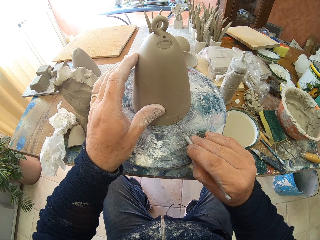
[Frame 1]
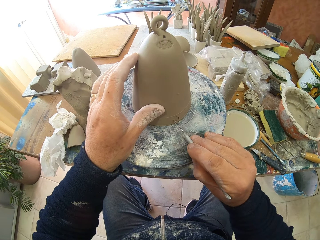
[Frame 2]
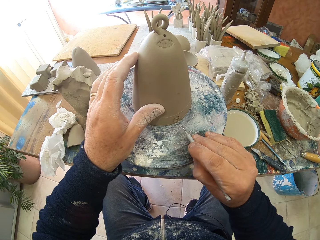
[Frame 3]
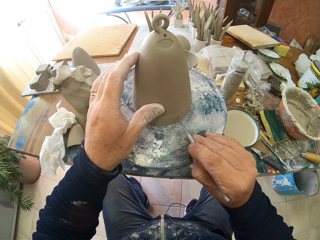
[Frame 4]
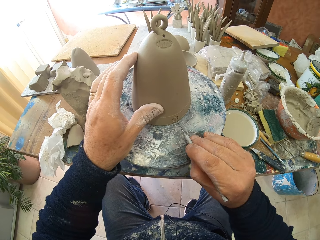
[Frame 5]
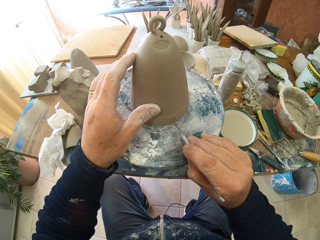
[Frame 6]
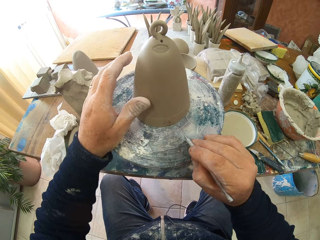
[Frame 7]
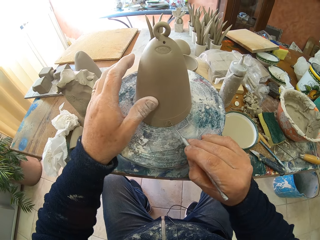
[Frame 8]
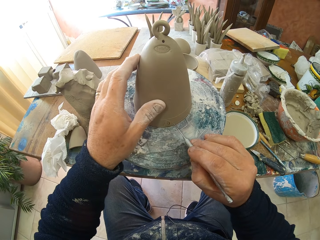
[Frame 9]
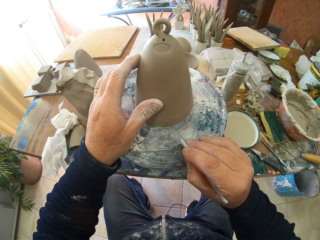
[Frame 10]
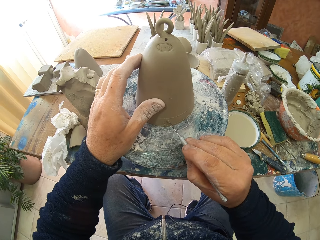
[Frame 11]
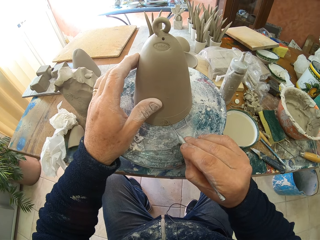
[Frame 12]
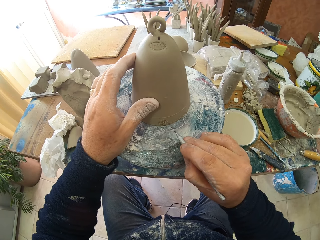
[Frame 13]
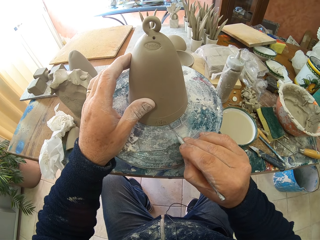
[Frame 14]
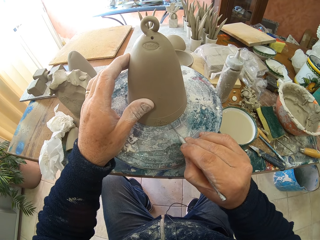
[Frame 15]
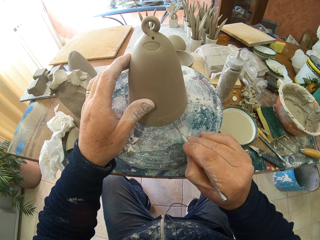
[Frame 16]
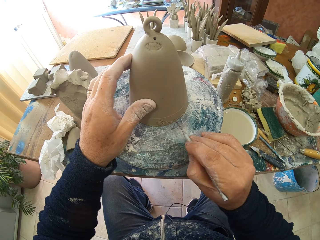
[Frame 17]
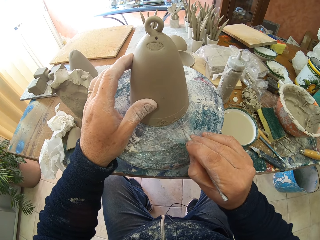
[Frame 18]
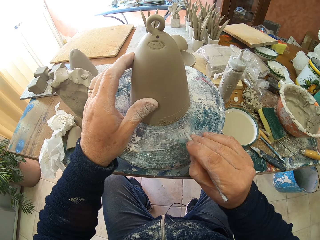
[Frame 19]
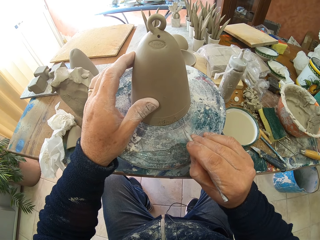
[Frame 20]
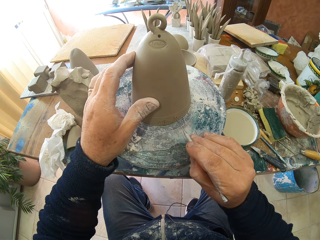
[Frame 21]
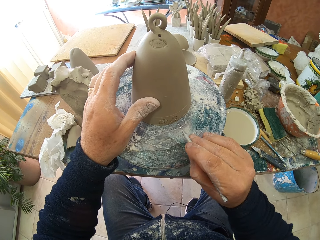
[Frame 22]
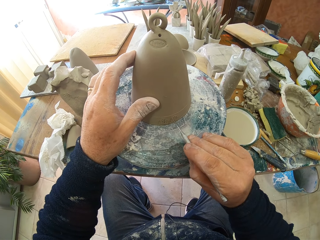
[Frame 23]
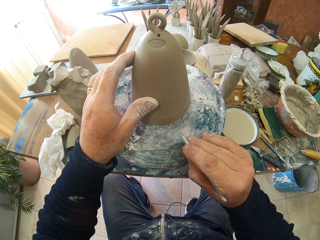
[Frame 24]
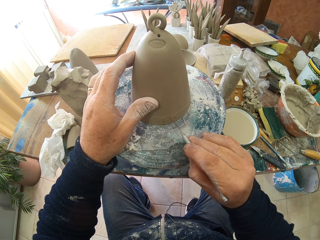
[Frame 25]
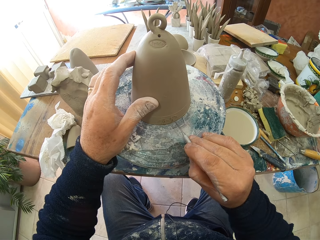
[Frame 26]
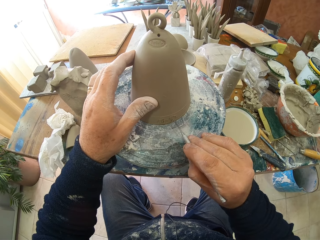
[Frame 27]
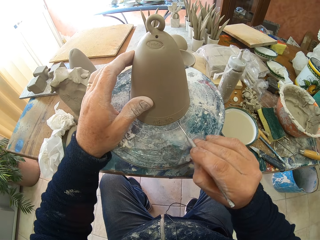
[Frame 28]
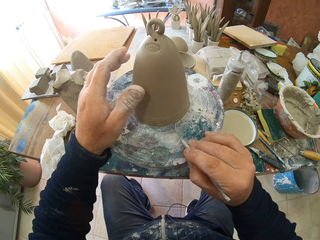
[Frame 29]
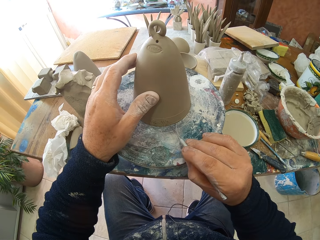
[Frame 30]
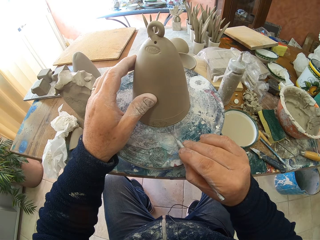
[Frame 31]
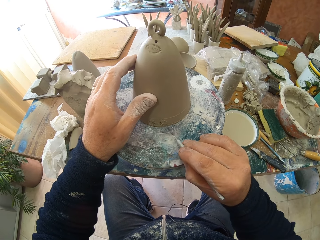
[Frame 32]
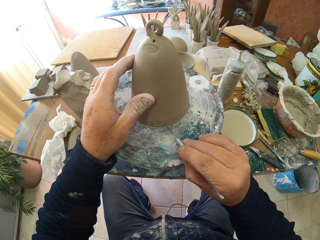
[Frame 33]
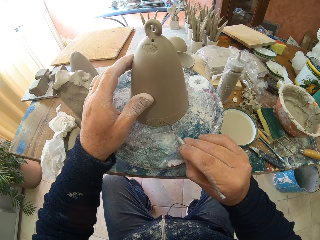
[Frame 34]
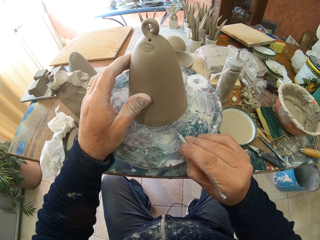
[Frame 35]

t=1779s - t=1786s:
The camera wearer decorates the sculpture.

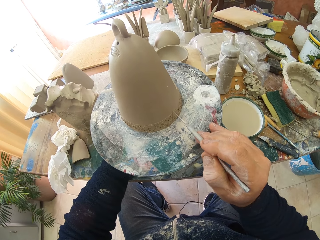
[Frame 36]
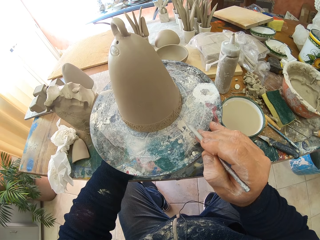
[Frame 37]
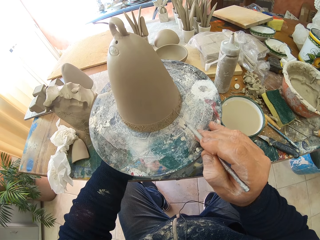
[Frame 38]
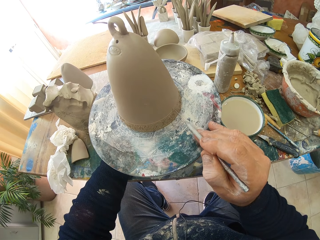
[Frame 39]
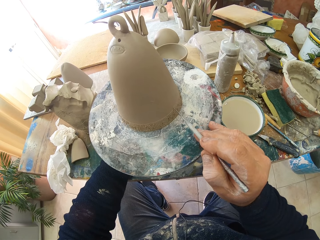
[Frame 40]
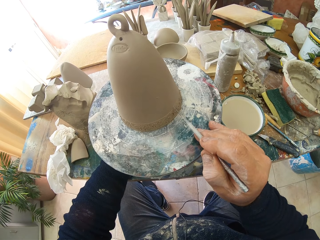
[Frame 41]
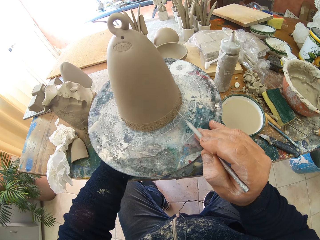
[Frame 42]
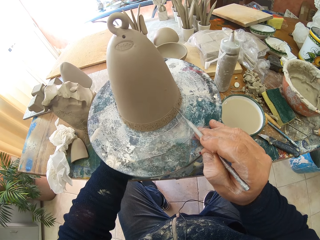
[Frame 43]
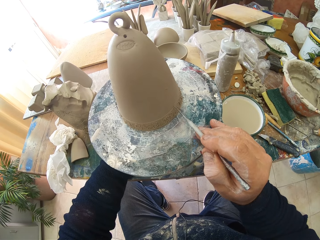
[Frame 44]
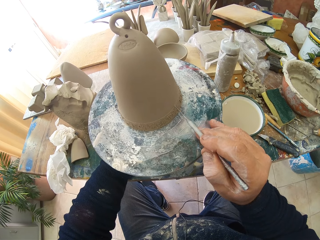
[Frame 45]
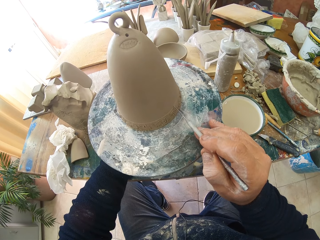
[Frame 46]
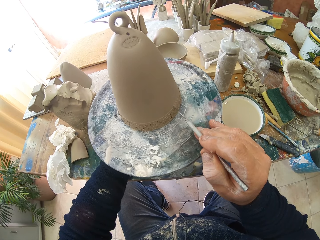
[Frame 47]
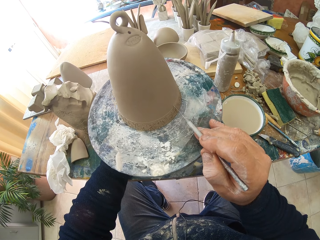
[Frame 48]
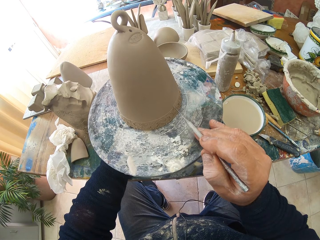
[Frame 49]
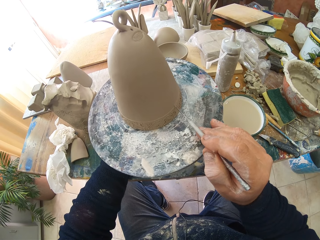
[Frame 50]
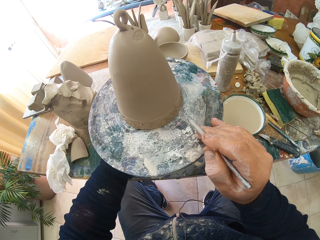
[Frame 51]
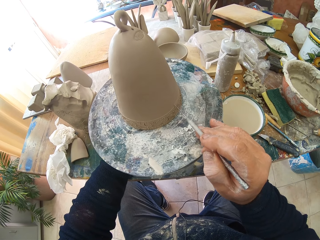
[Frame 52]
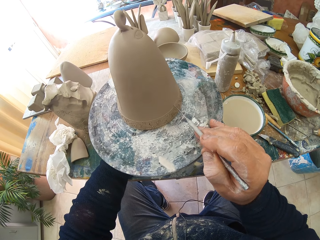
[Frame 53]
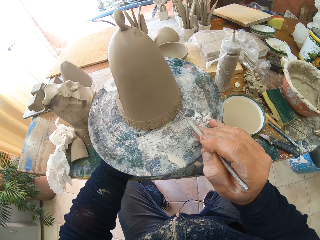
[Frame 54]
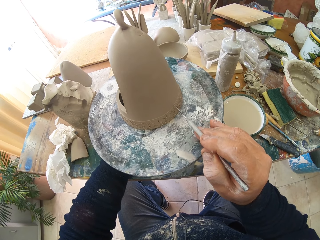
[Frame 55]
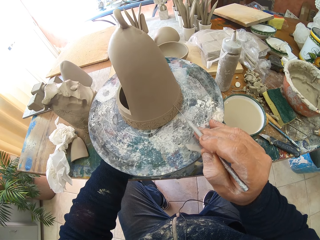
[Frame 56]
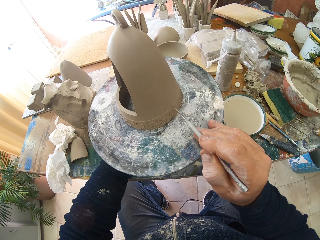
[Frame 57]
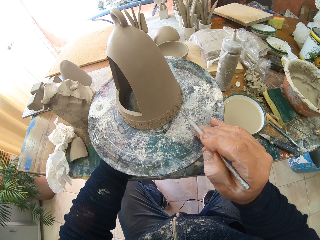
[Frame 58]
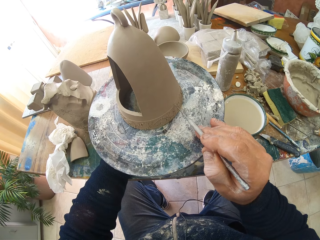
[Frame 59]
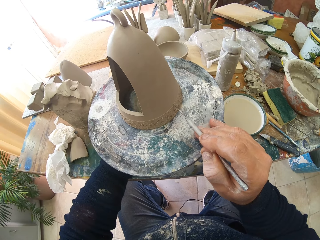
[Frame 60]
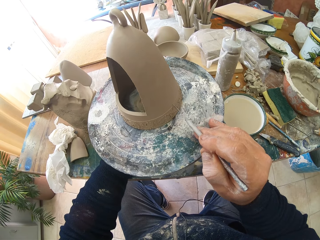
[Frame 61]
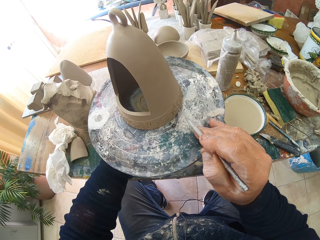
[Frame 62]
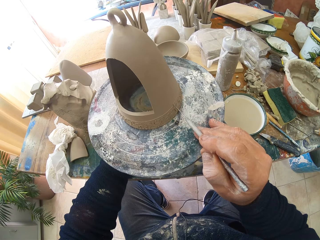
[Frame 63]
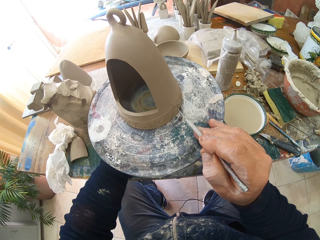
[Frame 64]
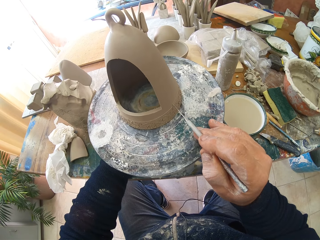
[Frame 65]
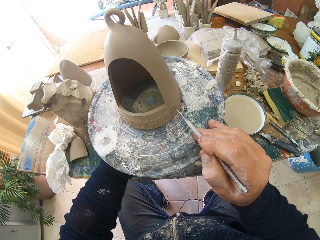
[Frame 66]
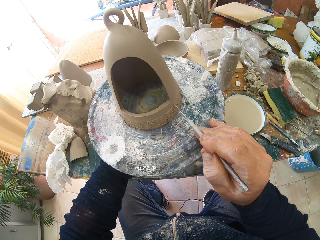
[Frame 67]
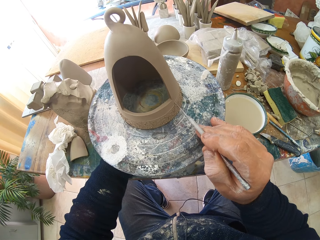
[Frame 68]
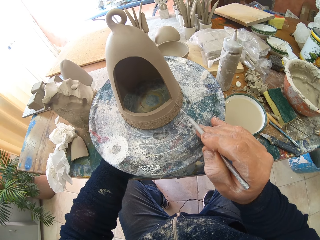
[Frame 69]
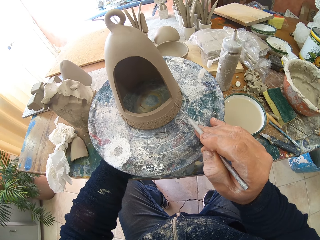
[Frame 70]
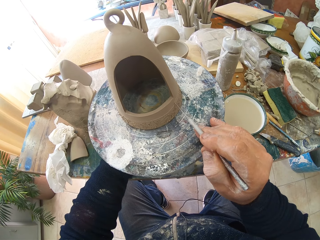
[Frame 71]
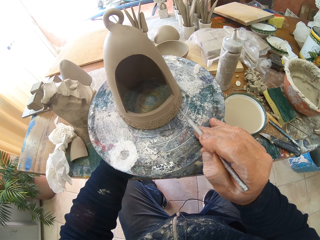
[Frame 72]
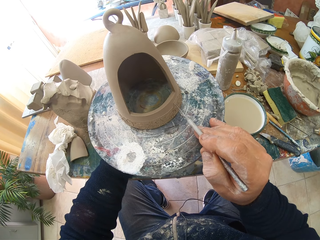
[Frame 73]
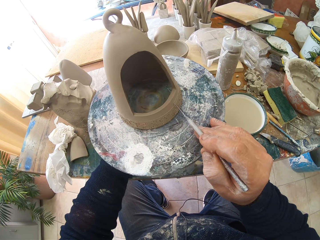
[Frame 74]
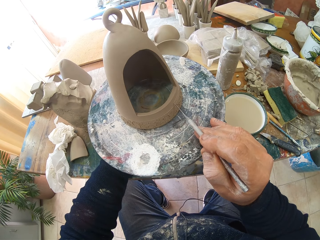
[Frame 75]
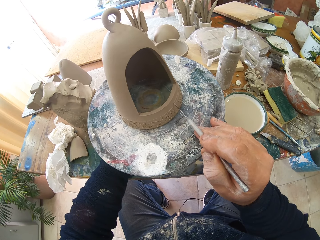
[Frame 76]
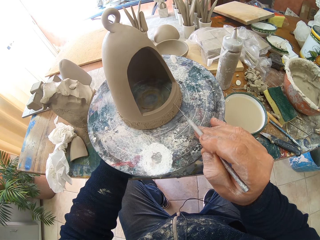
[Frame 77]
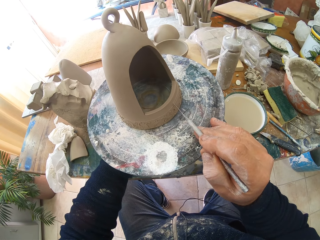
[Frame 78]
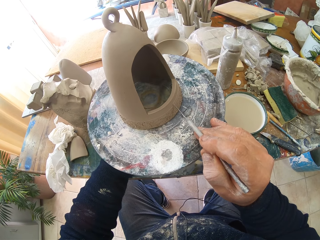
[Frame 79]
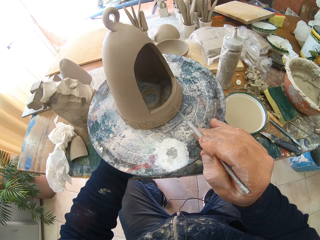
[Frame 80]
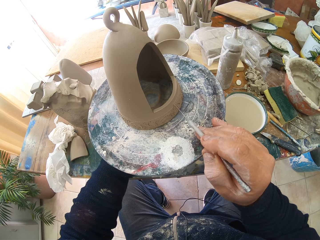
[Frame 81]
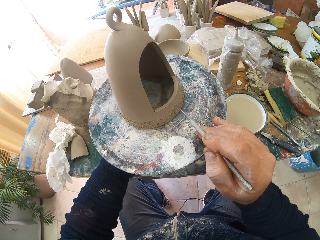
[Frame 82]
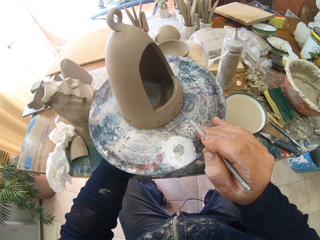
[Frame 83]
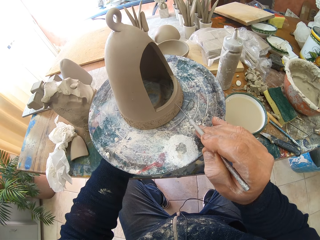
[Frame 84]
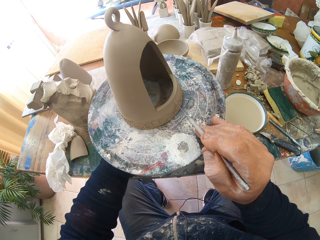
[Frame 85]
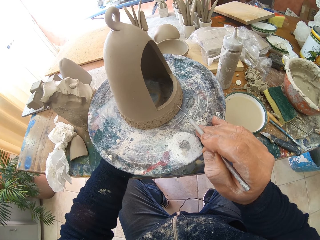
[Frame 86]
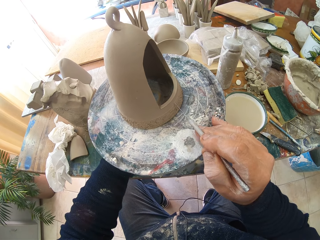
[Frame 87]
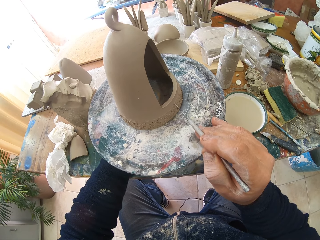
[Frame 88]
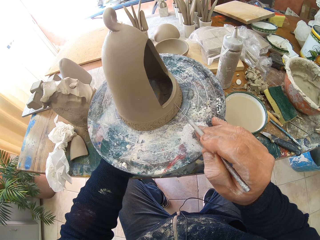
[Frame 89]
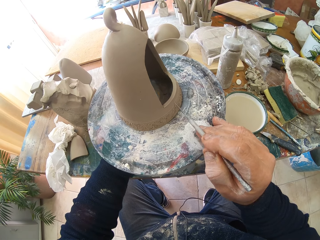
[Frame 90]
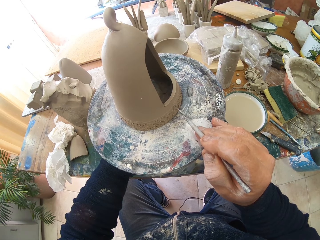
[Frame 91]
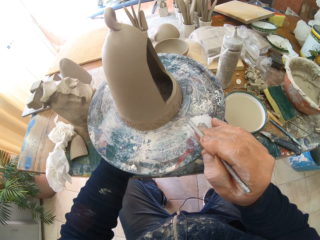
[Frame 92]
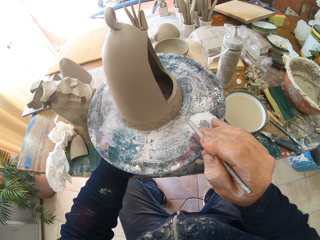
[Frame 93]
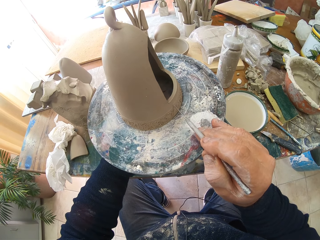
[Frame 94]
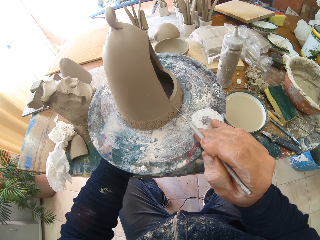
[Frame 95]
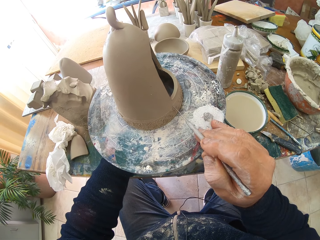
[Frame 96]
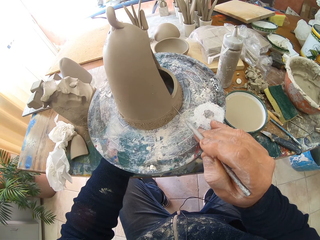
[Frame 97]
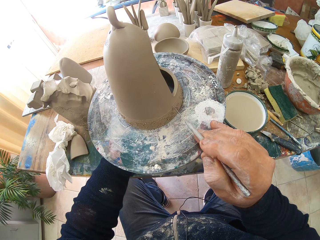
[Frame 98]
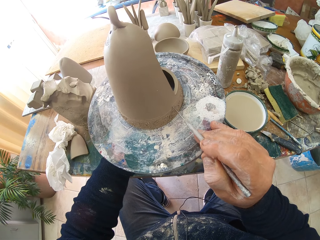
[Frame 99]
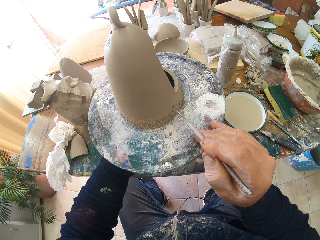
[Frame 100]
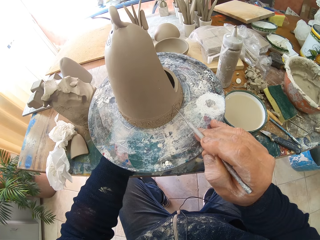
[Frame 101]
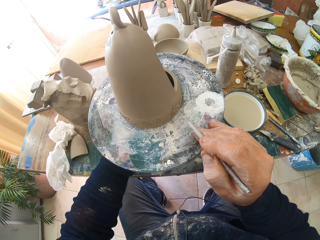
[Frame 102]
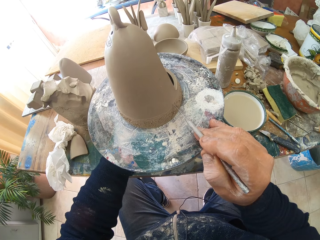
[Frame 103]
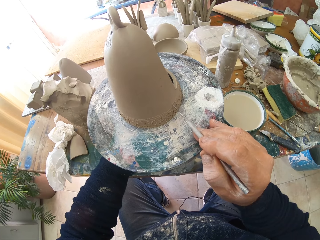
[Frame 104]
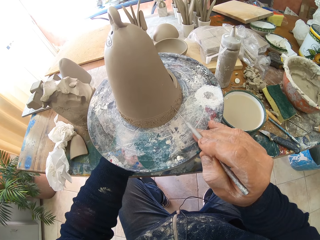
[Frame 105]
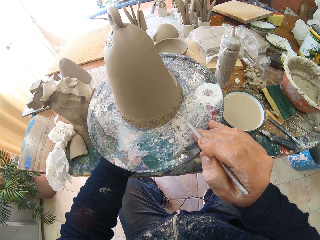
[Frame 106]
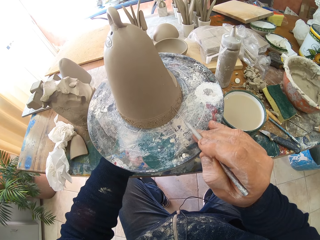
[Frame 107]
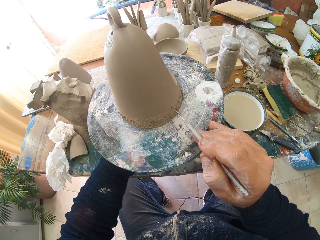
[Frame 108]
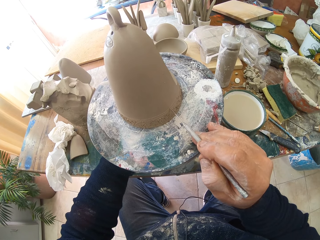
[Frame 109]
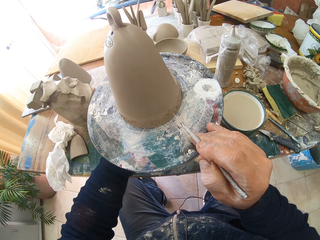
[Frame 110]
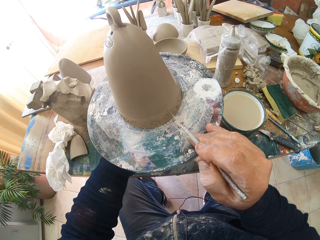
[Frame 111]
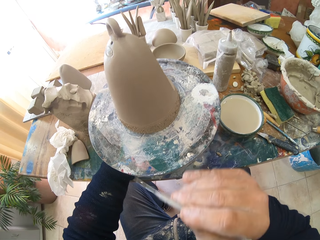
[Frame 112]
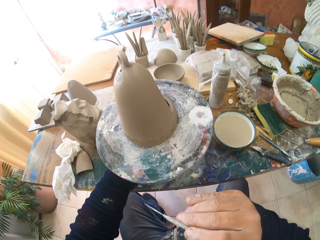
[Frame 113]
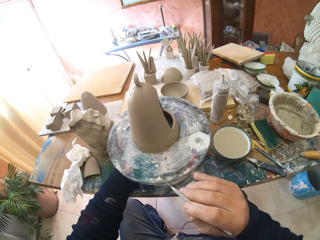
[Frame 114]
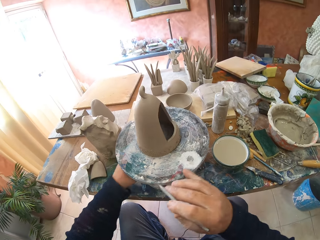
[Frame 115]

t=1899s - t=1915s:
The camera wearer makes a line round the sculpture.
